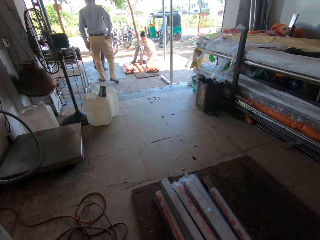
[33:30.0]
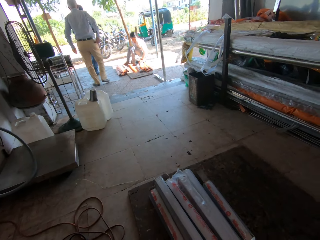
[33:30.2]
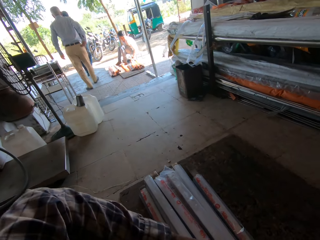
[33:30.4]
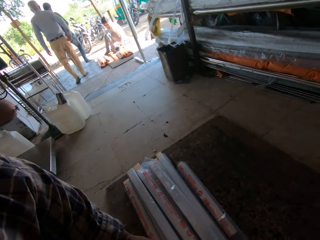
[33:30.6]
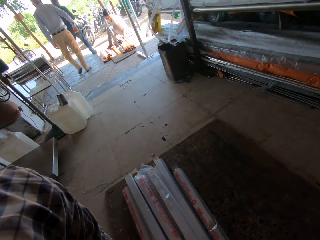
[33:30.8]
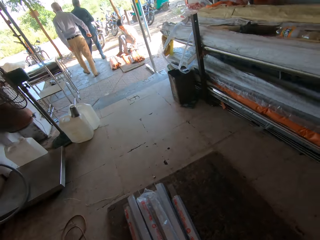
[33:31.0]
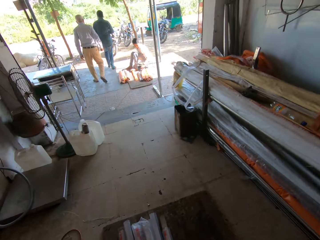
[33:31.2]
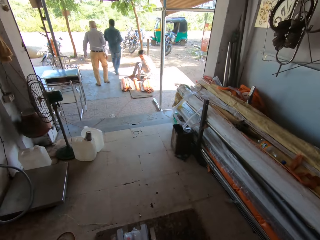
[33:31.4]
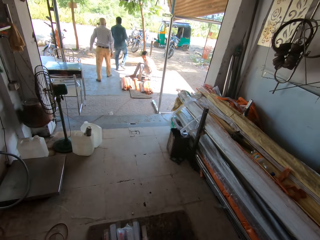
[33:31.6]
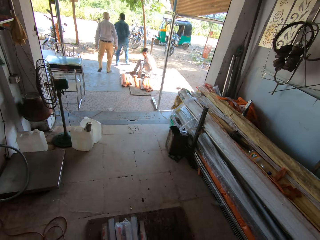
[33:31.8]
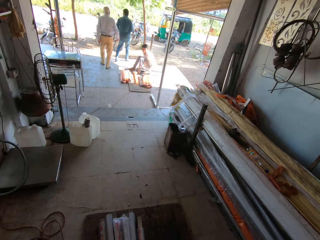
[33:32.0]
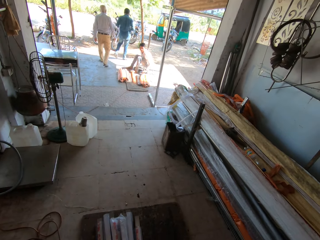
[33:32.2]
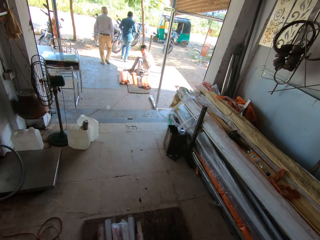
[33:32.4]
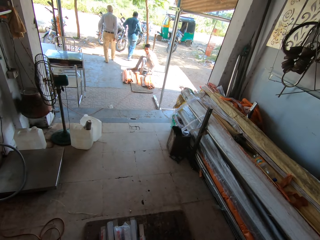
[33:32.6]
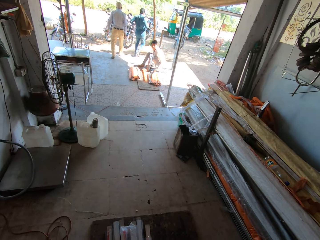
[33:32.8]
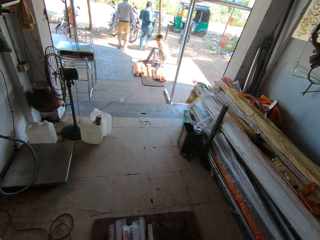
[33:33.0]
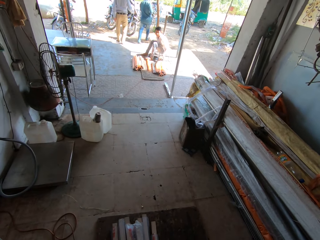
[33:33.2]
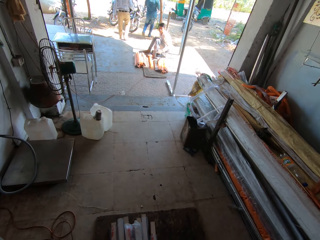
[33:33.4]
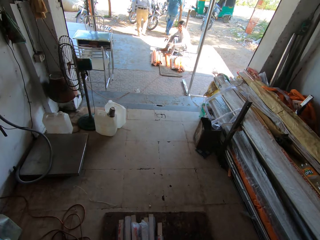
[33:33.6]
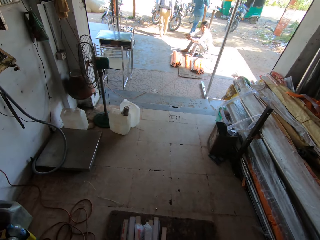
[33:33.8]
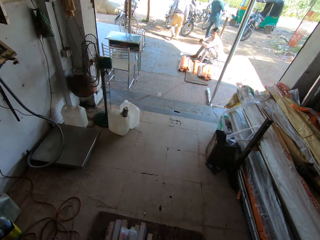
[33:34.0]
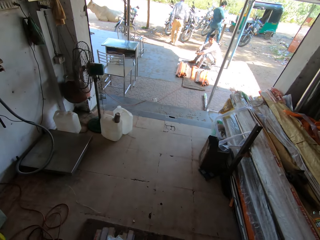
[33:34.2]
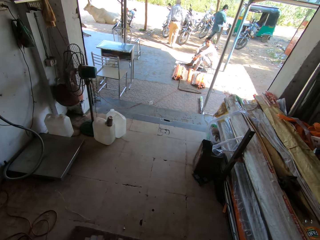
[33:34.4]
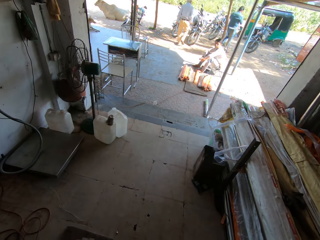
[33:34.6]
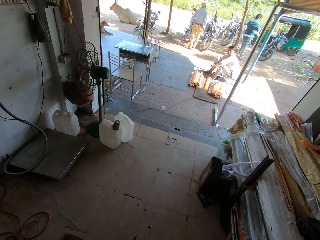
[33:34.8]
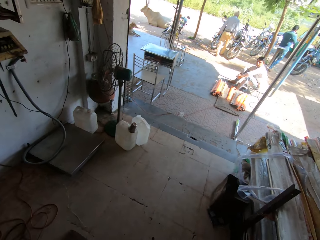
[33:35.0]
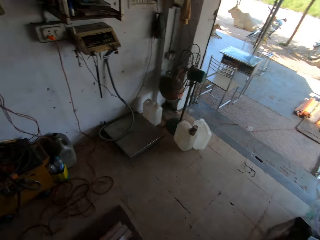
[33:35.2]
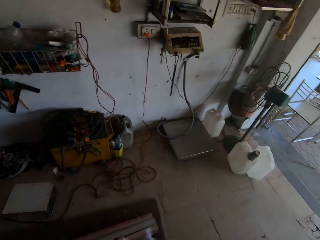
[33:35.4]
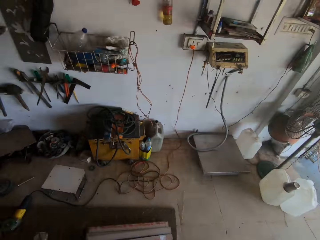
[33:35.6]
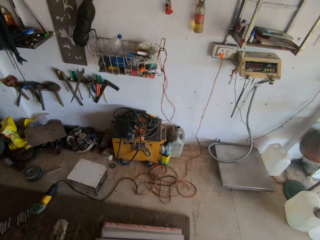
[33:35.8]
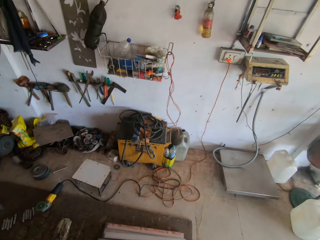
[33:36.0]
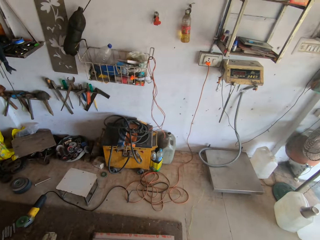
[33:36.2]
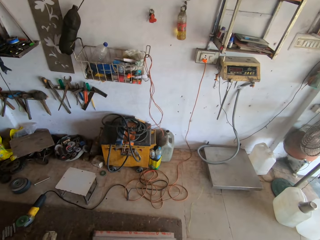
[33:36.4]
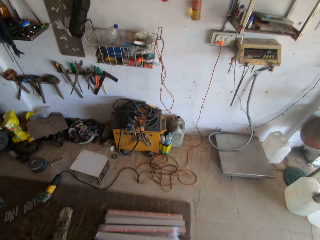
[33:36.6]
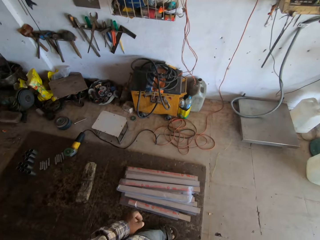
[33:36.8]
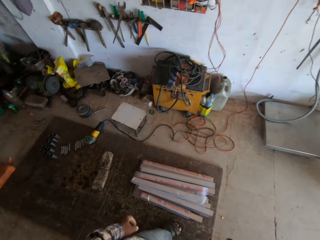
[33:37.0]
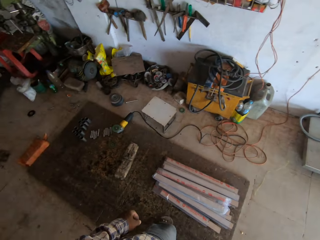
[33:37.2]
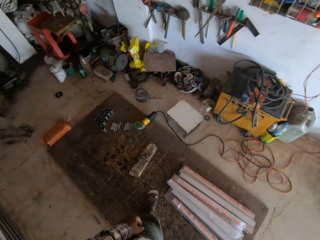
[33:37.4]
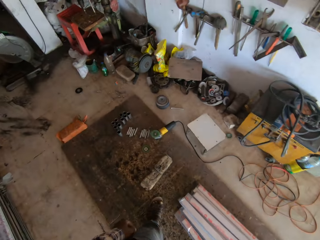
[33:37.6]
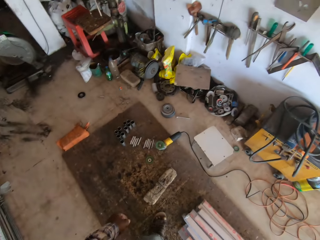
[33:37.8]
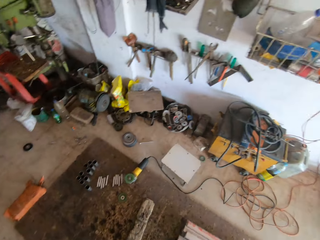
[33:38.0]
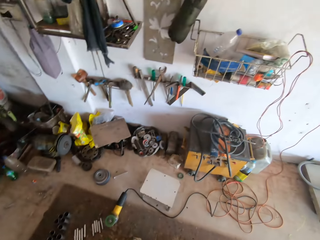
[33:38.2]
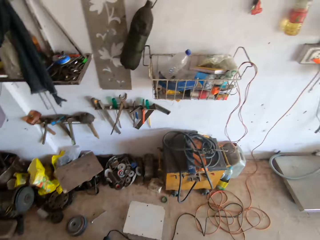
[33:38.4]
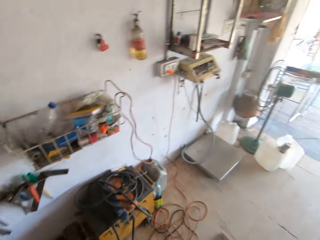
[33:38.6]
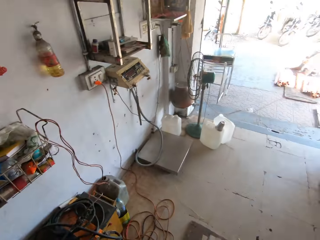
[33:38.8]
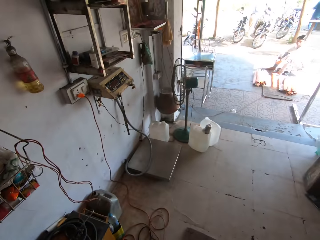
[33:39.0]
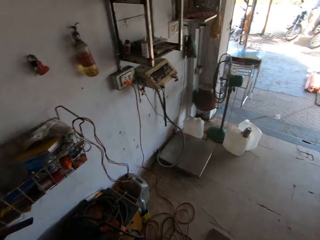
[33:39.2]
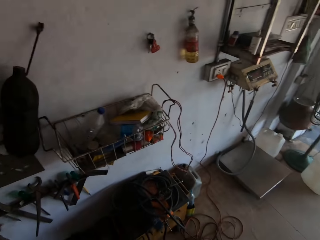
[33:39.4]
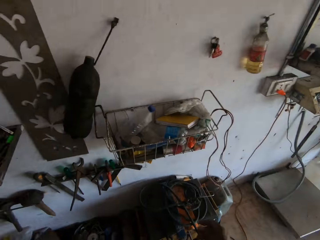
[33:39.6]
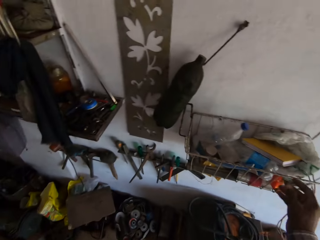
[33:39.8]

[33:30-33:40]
The camera wearer raises his left arm. He raises his left hand.

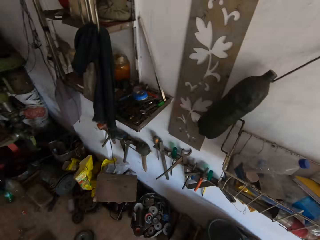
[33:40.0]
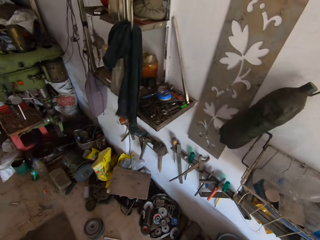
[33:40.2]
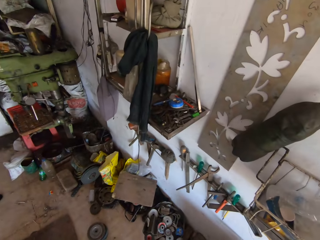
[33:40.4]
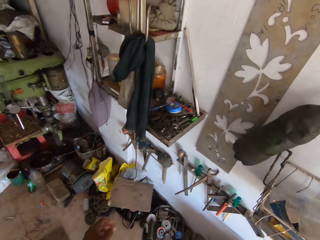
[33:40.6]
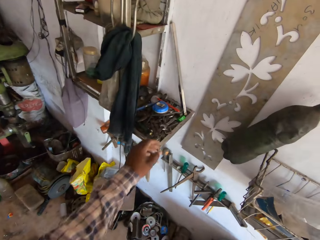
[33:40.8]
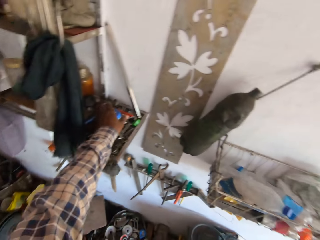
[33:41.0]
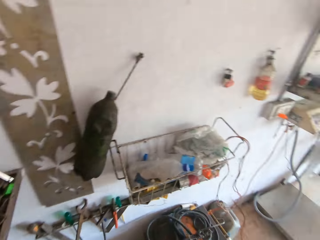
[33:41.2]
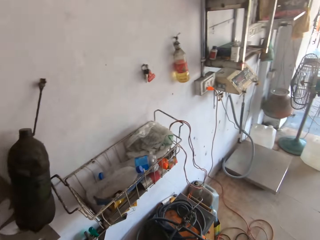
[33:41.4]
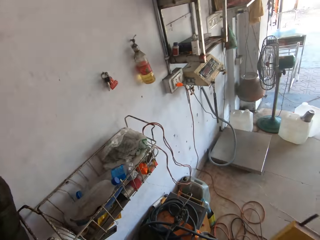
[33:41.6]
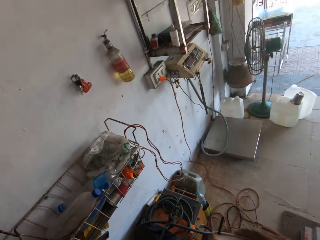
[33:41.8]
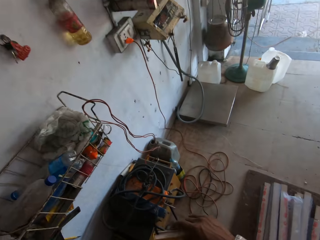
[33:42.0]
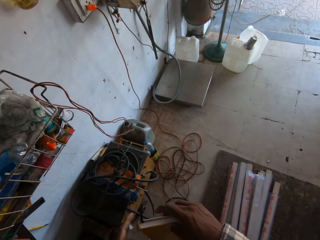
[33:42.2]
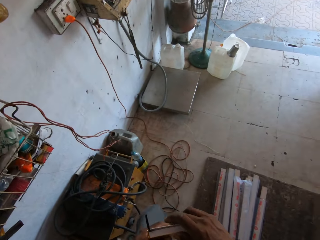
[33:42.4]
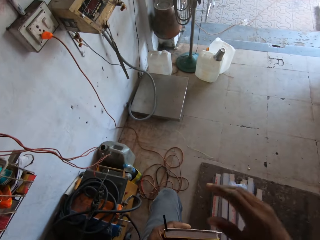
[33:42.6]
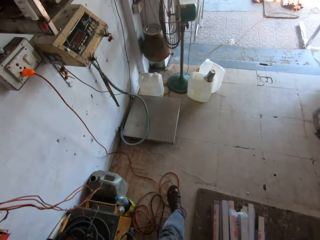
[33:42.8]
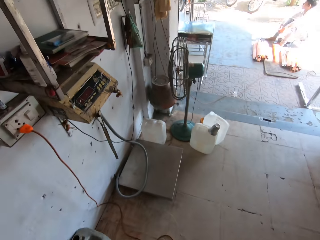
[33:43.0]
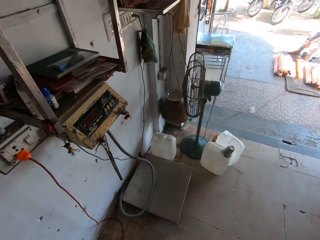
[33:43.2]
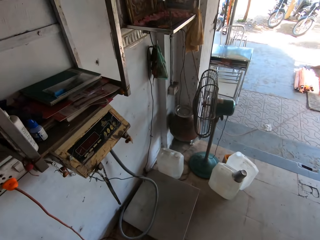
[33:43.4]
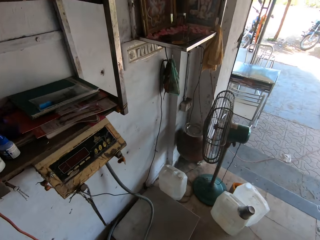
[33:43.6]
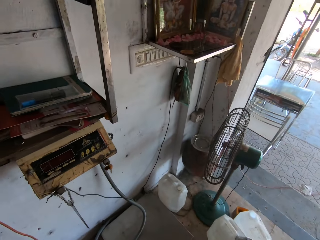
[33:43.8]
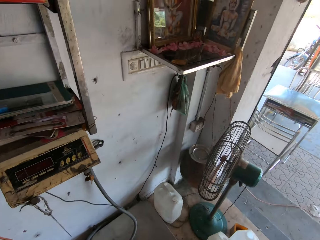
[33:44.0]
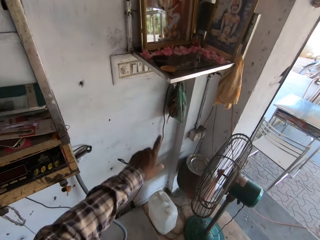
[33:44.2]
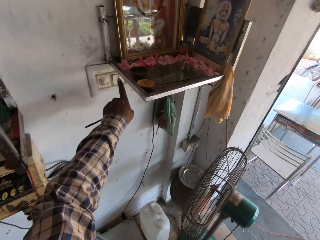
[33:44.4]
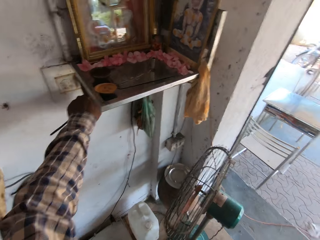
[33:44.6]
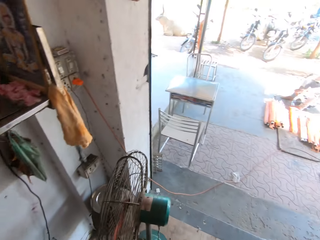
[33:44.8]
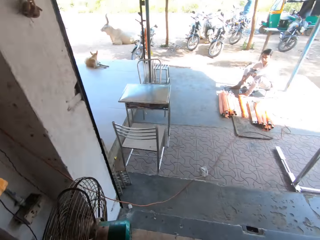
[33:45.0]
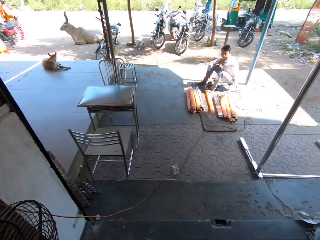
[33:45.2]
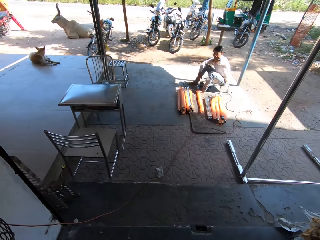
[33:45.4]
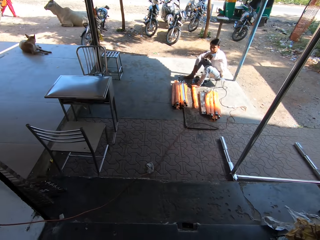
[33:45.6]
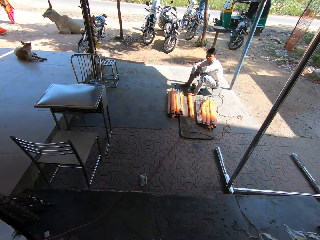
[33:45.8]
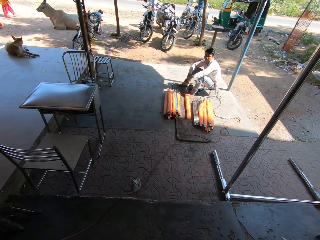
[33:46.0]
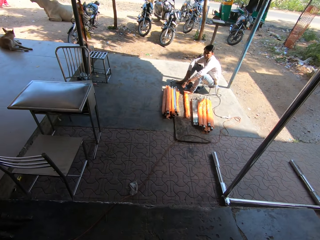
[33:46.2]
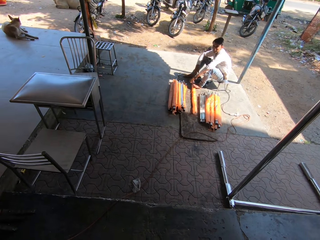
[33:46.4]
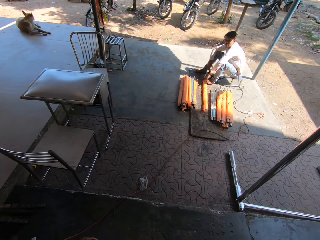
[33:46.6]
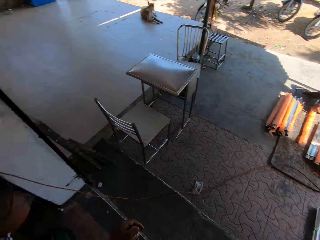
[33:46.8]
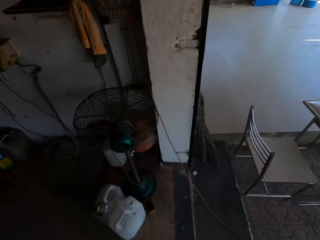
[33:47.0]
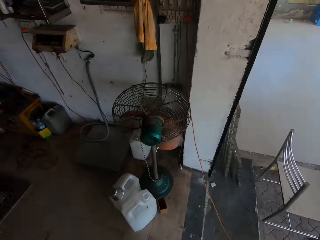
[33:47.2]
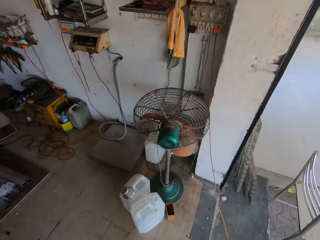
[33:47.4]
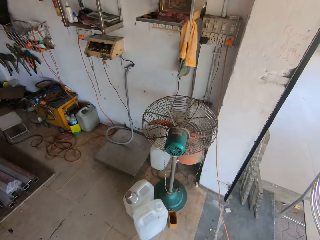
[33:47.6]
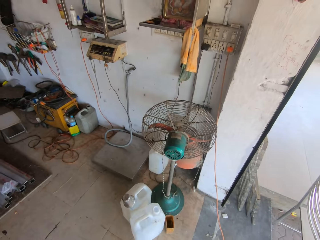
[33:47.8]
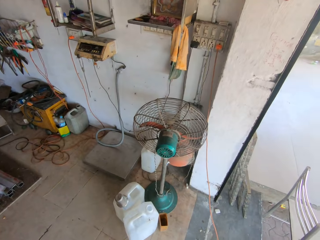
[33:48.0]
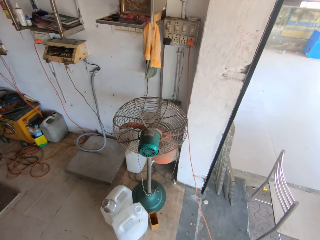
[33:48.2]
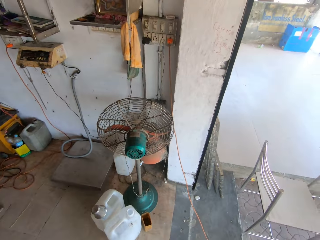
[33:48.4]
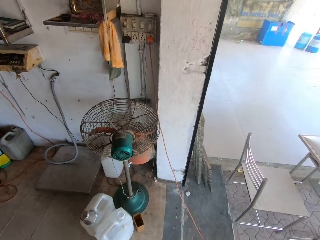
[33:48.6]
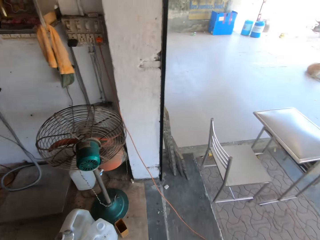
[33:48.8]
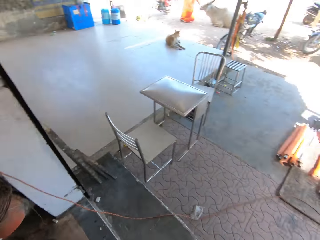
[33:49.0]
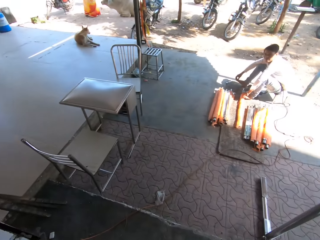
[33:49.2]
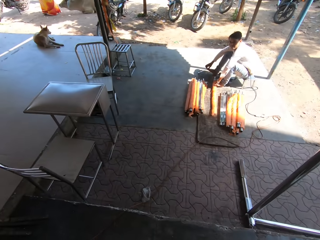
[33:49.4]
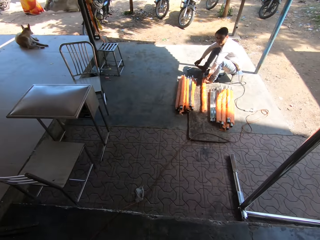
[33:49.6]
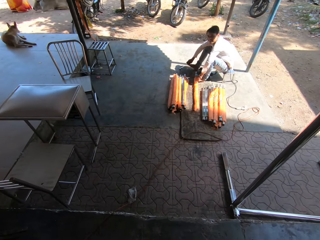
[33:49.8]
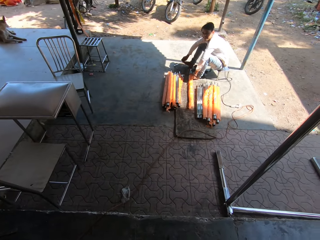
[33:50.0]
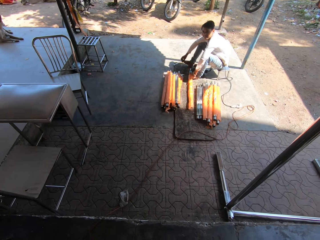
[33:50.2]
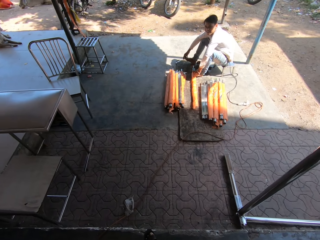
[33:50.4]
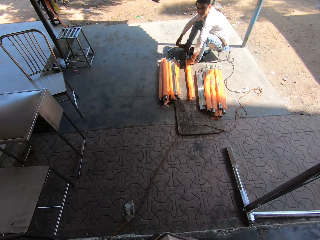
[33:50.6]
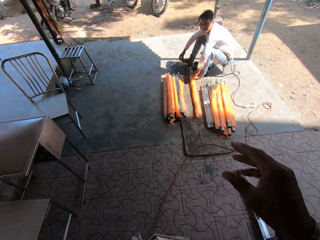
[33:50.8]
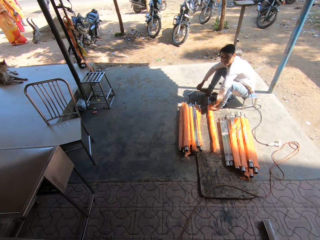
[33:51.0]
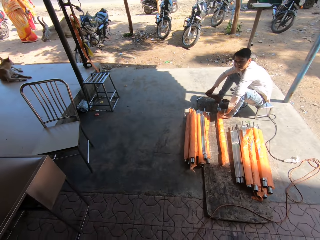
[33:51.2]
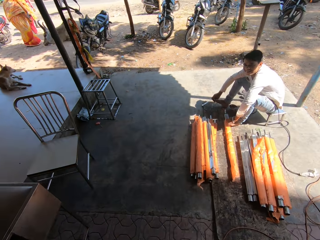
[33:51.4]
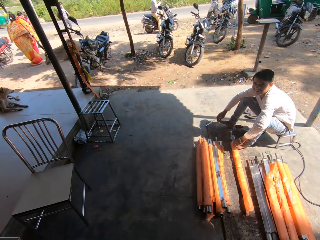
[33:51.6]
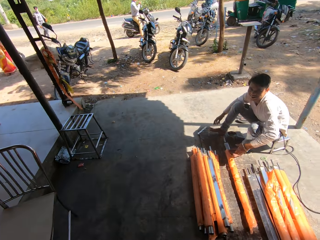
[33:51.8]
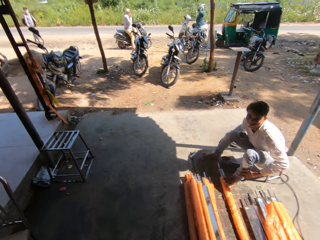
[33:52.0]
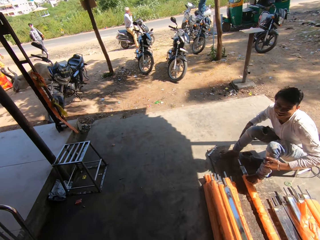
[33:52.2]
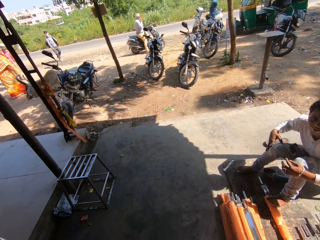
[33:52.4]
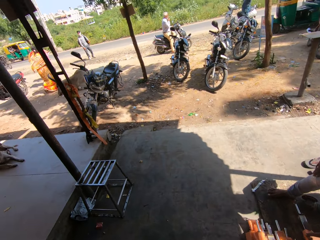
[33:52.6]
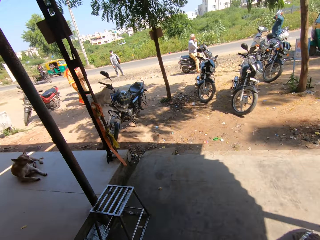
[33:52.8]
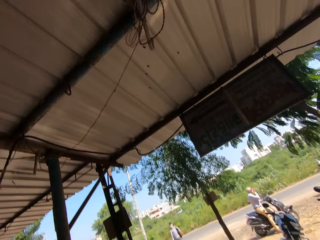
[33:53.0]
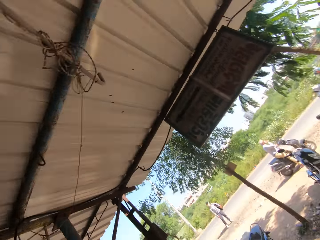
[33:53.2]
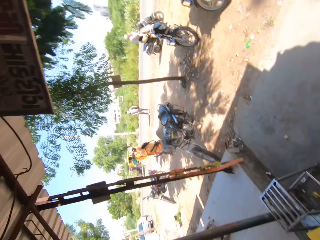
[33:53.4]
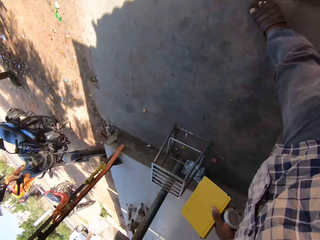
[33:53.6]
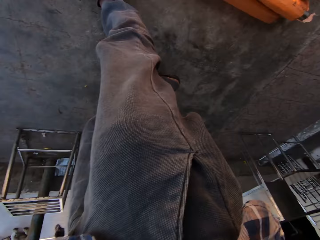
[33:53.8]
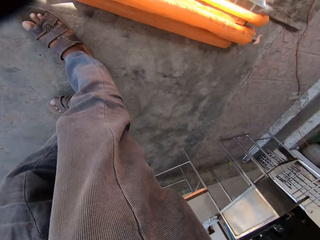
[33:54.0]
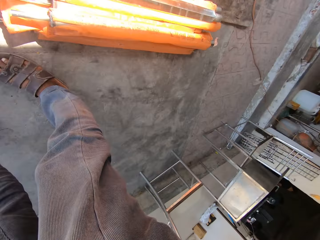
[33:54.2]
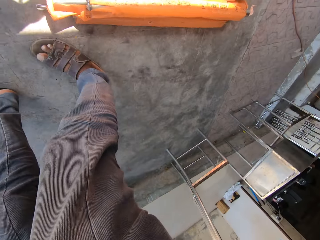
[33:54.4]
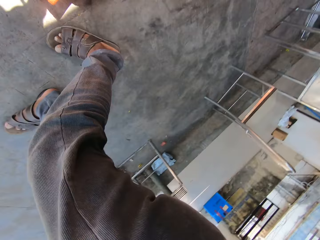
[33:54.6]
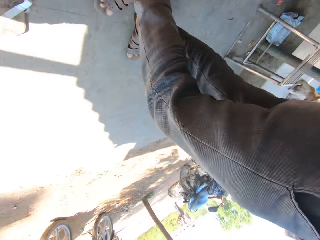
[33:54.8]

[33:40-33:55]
The camera wearer looks around. He stretches his left hand. He picks up a measuring tape from a shelf with his left hand. He raises his right hand. He switches off the switch with his left hand. He touches a socket on a wall with his left hand. He raises his right hand. He interacts with a man.
